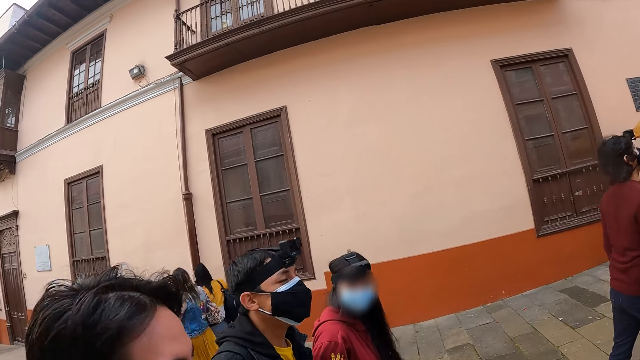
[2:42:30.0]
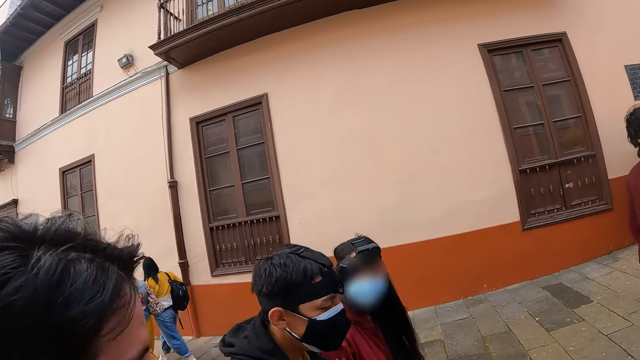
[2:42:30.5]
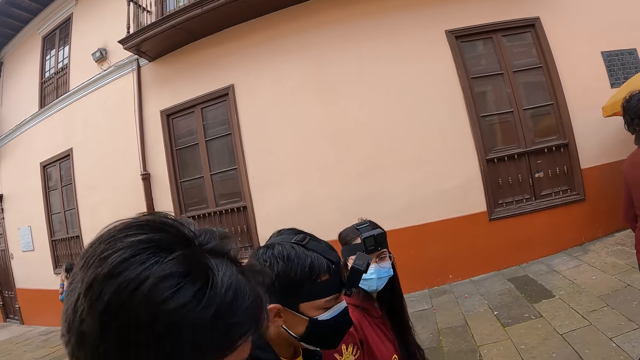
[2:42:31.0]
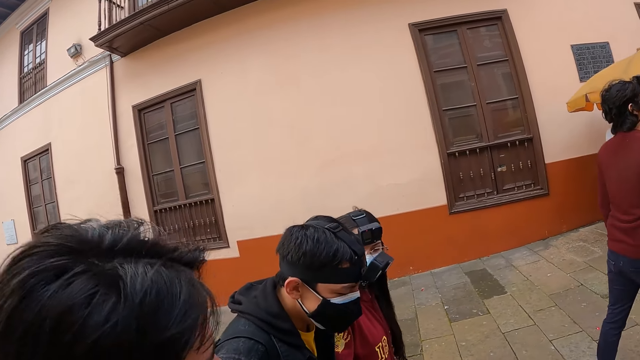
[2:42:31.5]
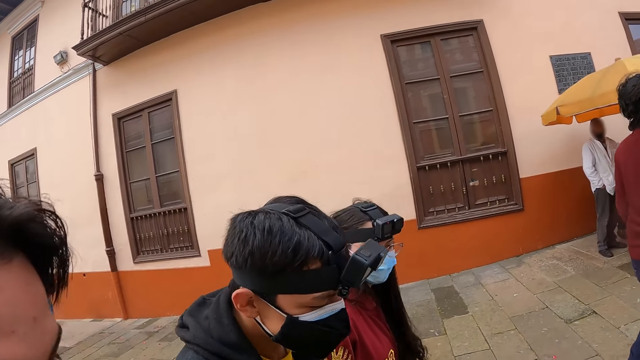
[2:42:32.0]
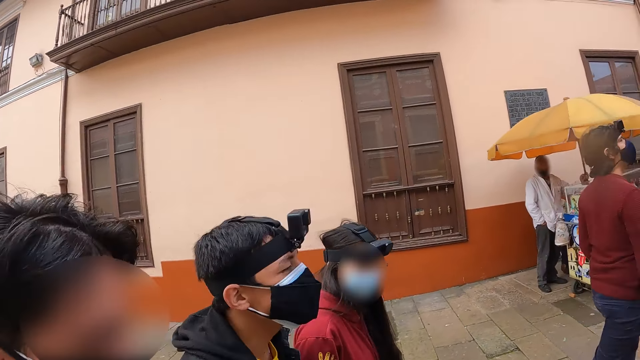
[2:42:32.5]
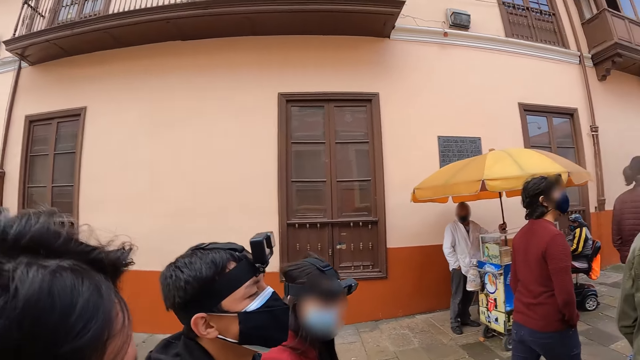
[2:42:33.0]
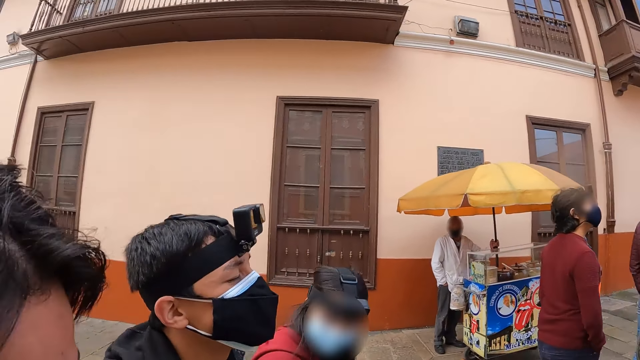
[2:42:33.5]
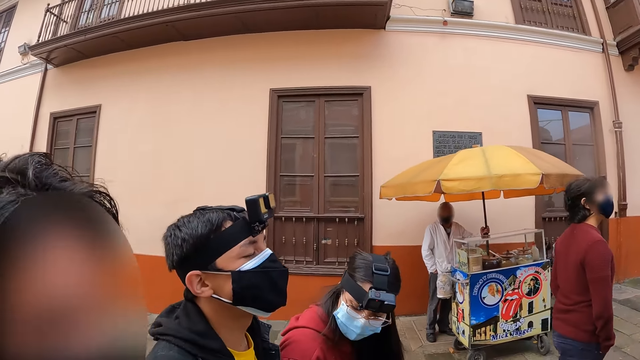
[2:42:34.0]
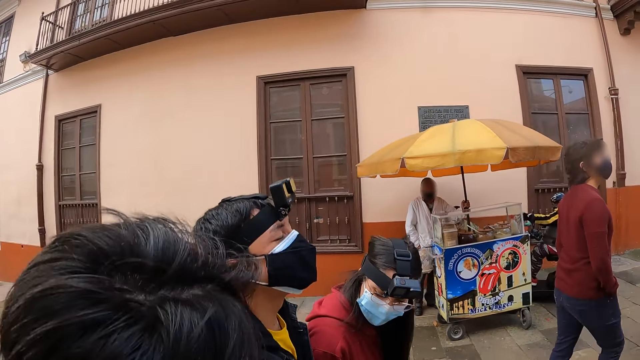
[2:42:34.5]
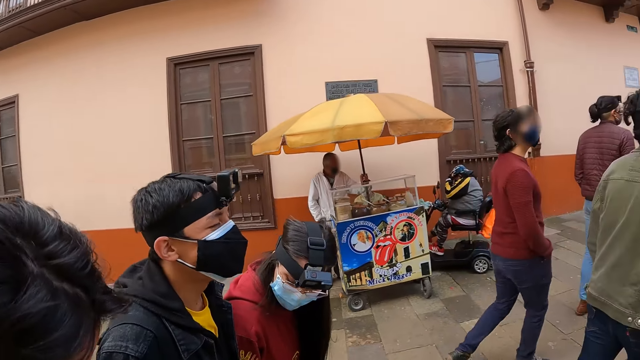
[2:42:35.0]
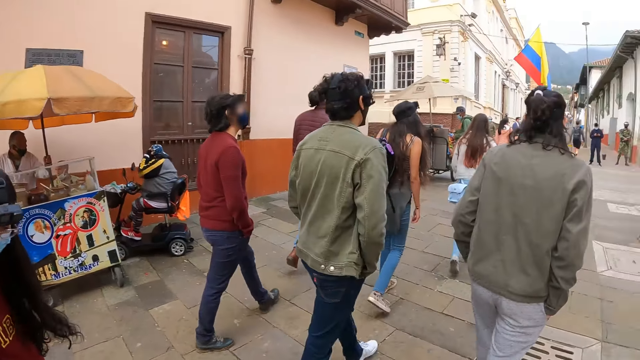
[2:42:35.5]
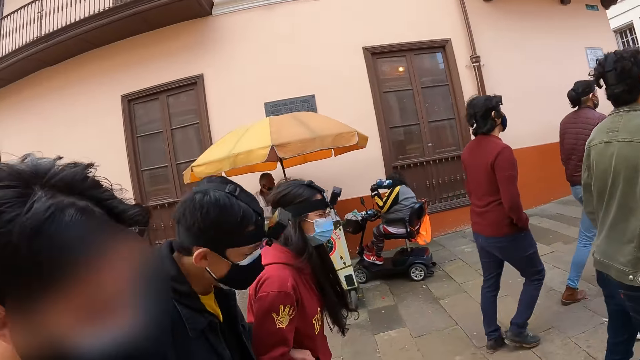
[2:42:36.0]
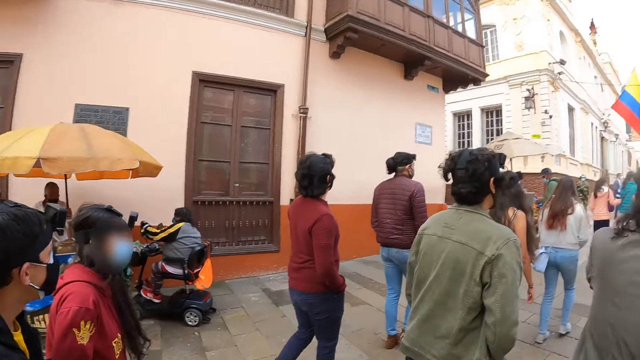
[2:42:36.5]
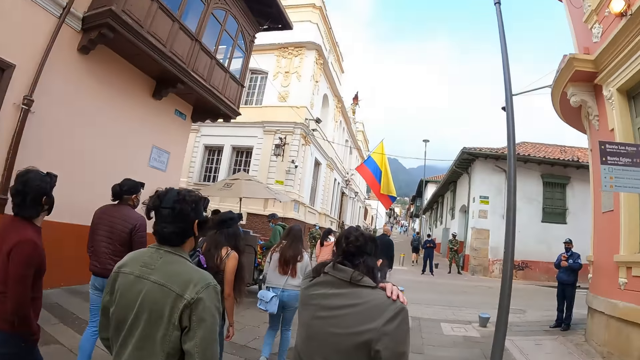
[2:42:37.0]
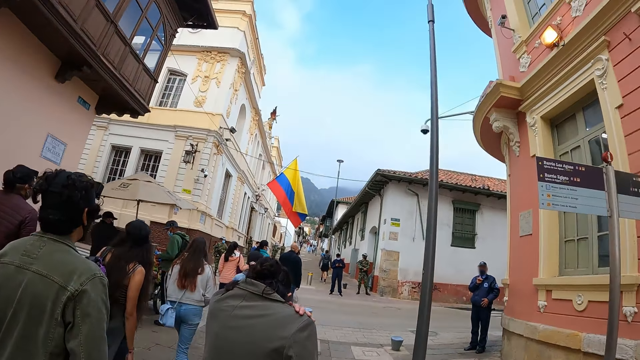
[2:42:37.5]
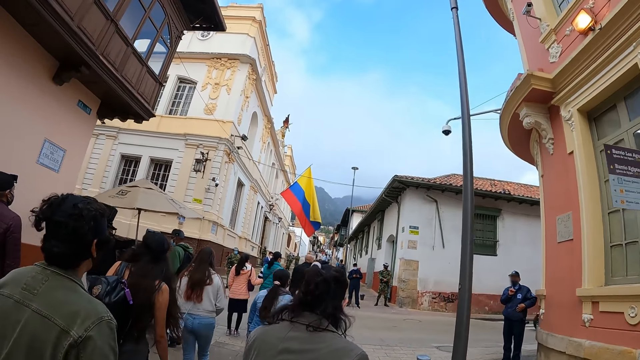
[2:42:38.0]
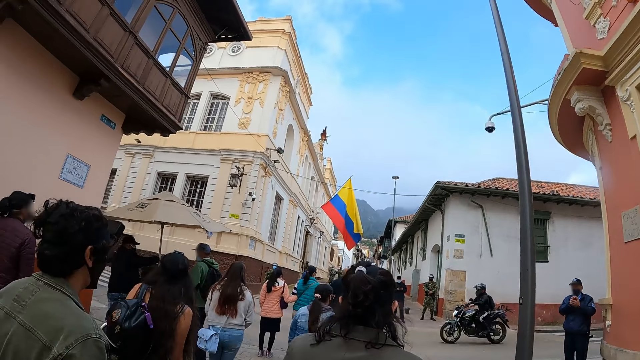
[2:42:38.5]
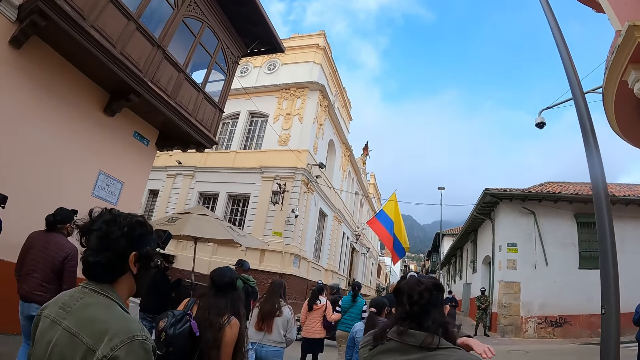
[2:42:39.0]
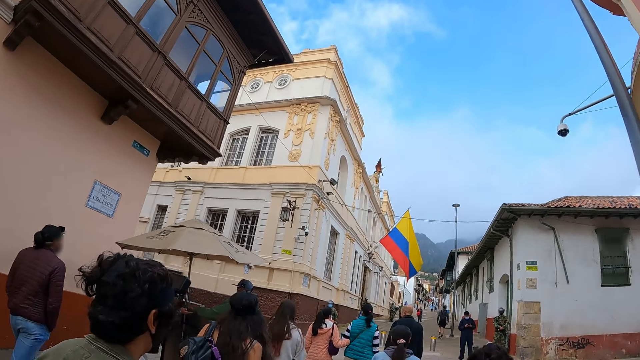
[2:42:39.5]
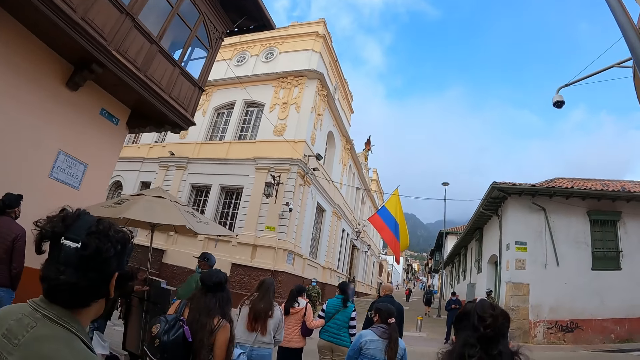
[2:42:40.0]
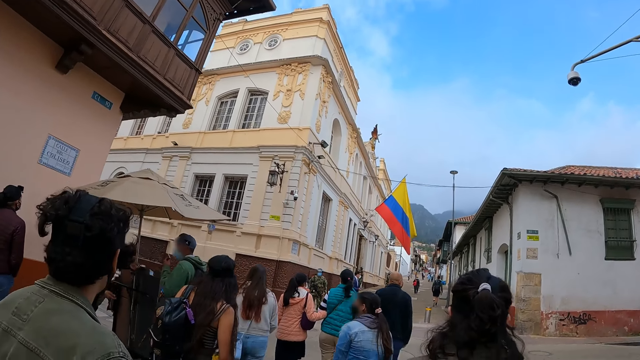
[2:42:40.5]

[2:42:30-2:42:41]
The camera wearer looks in front. They look sideways.

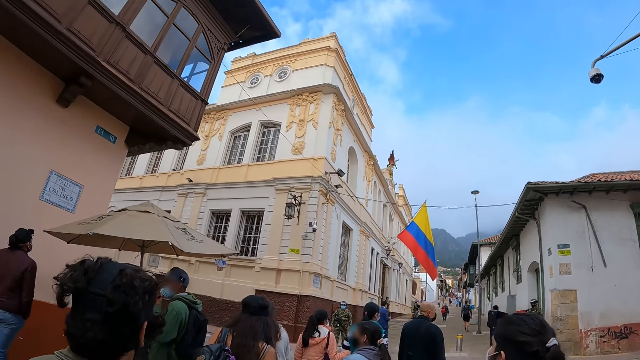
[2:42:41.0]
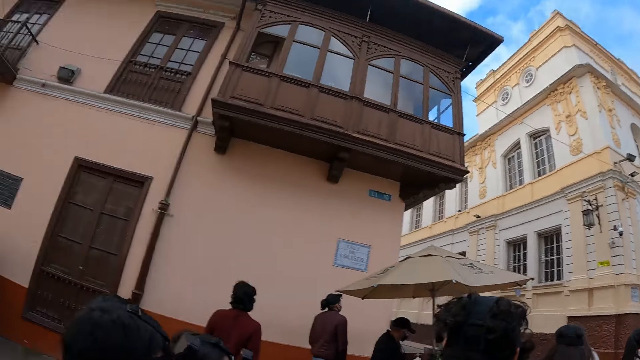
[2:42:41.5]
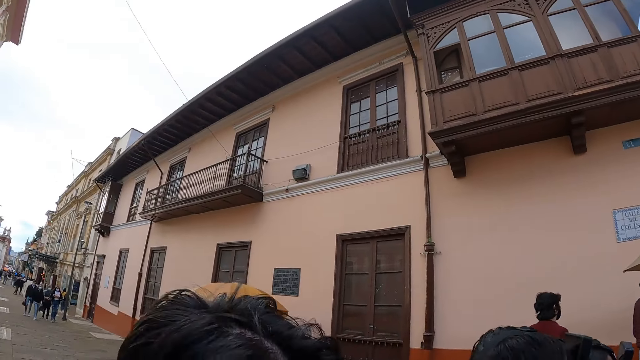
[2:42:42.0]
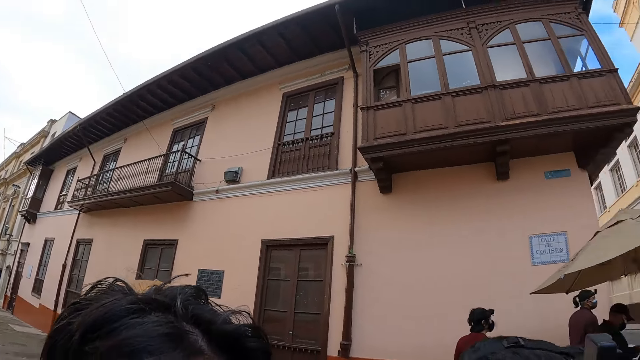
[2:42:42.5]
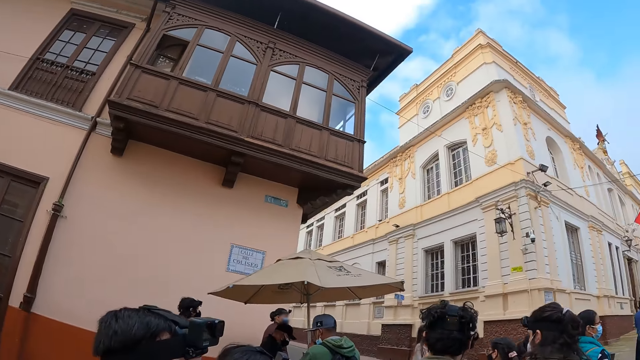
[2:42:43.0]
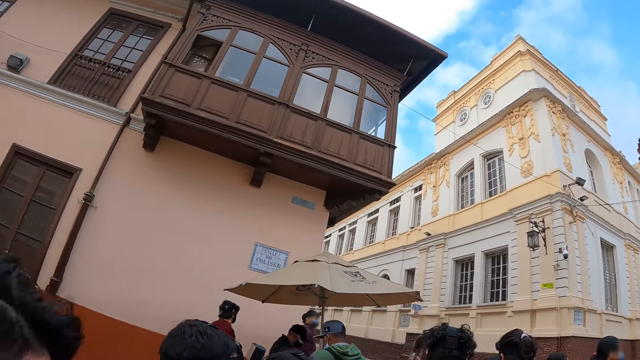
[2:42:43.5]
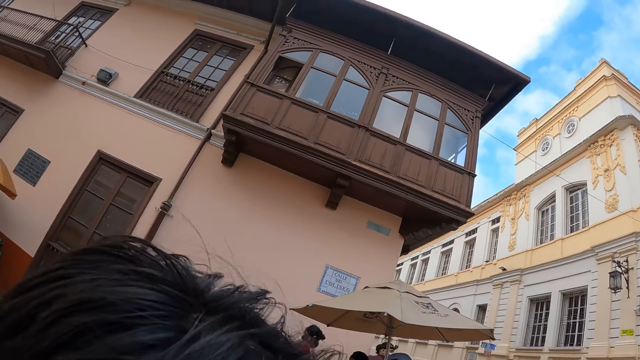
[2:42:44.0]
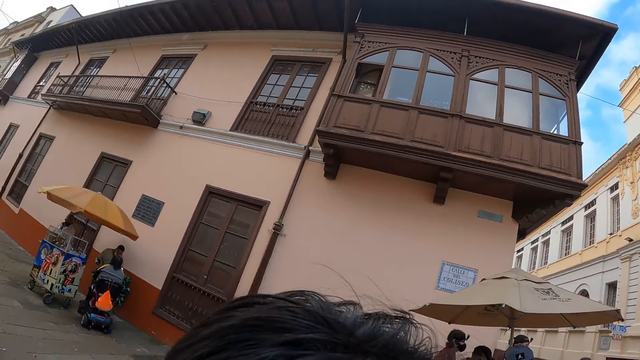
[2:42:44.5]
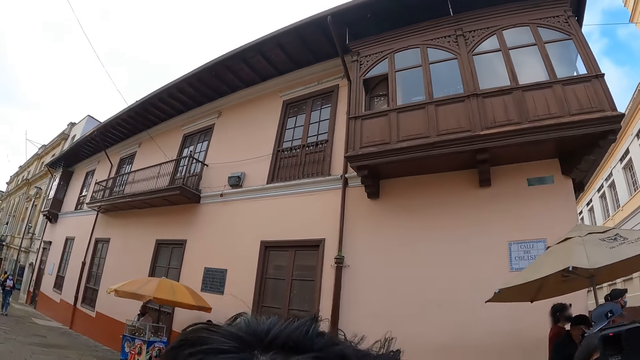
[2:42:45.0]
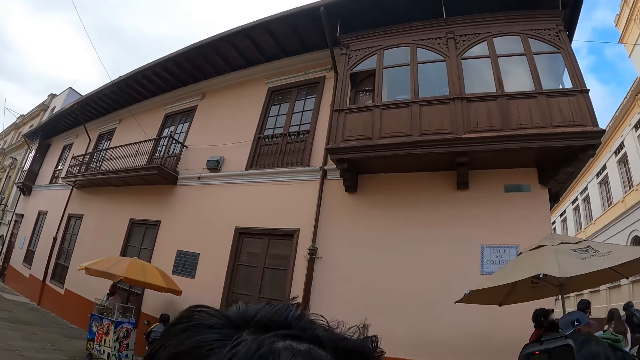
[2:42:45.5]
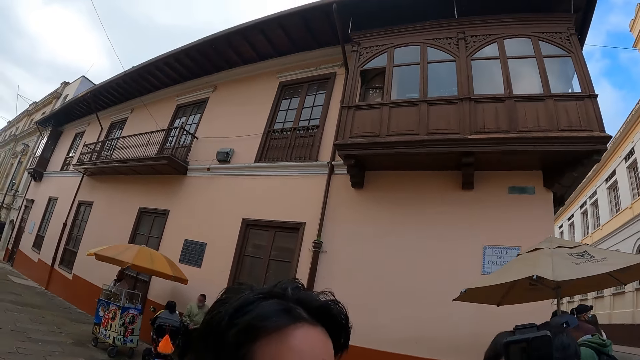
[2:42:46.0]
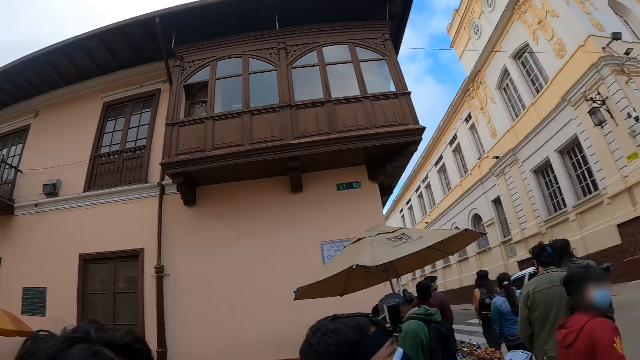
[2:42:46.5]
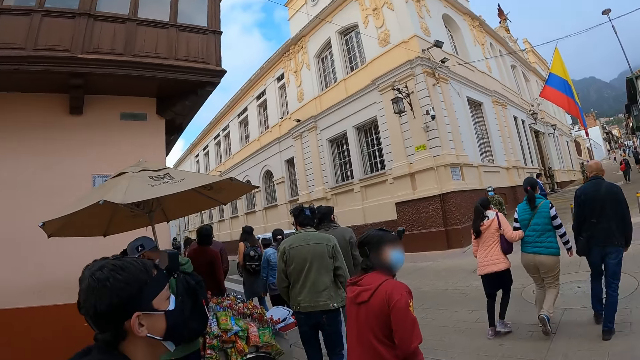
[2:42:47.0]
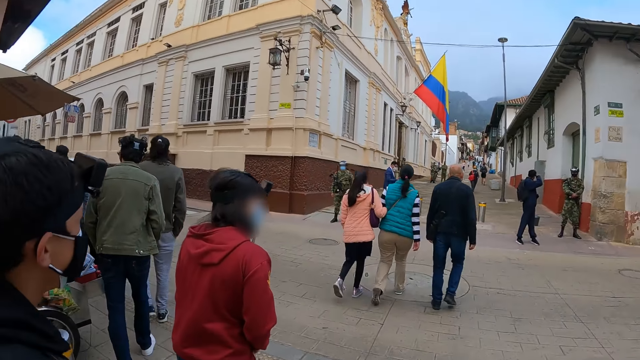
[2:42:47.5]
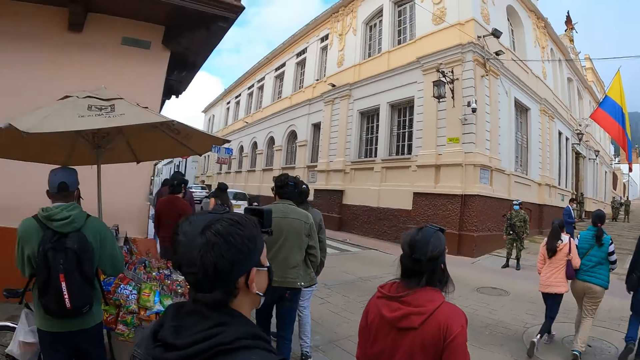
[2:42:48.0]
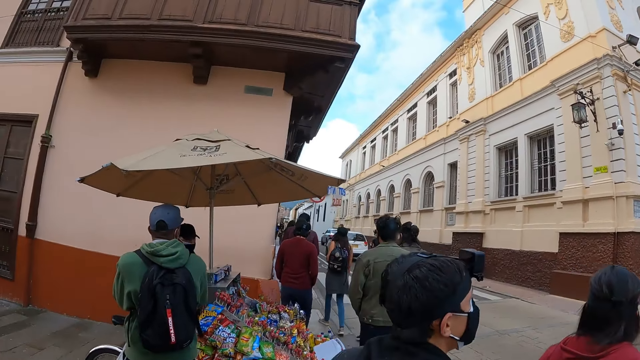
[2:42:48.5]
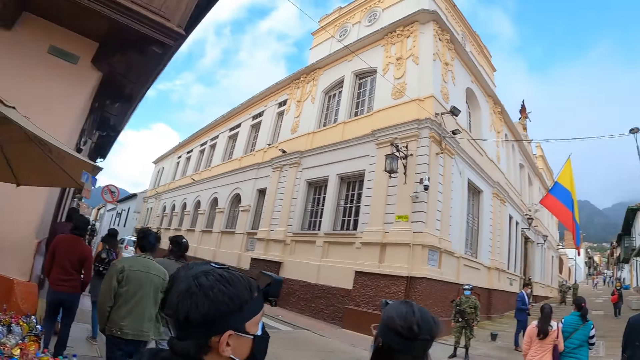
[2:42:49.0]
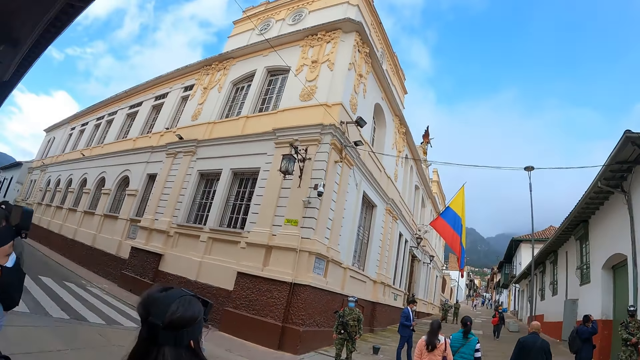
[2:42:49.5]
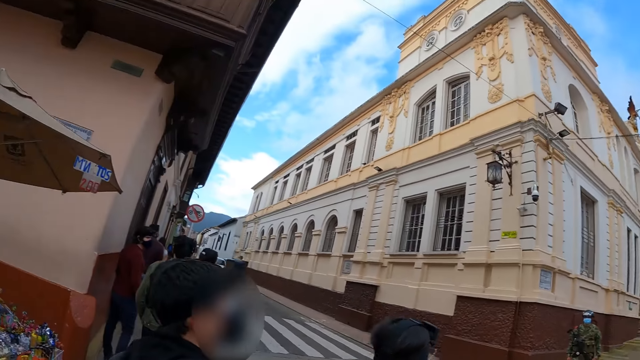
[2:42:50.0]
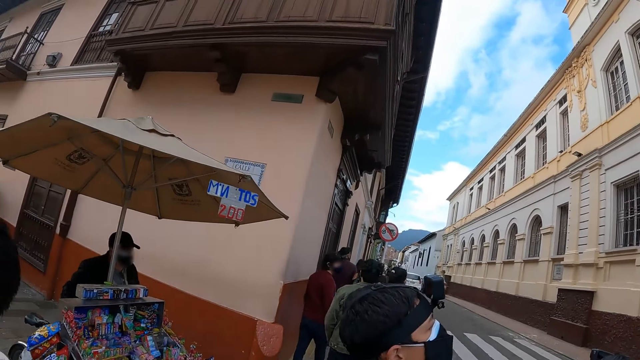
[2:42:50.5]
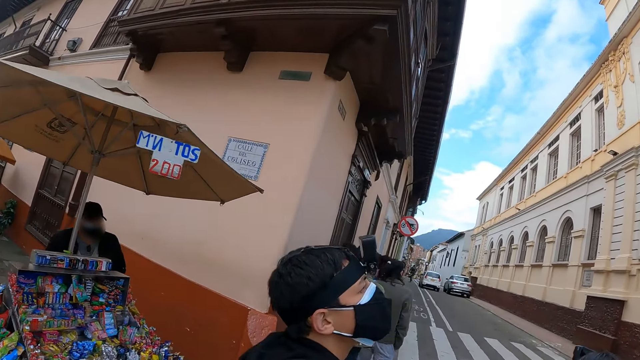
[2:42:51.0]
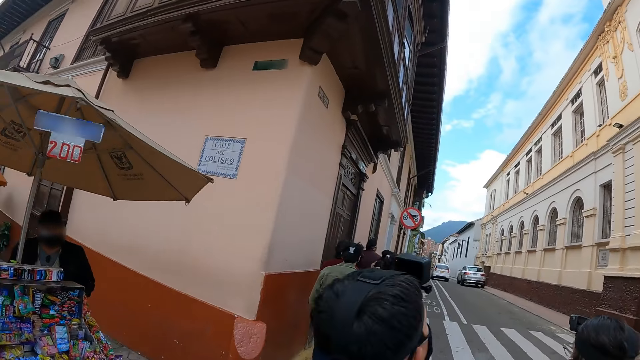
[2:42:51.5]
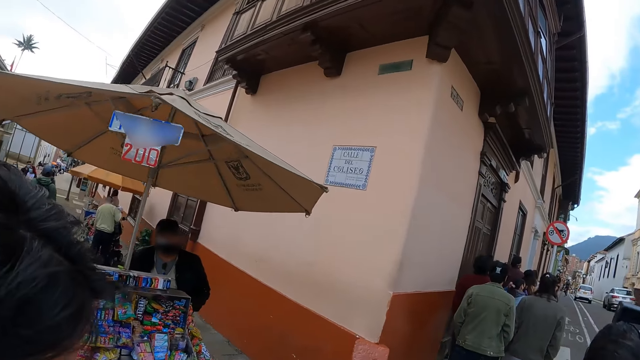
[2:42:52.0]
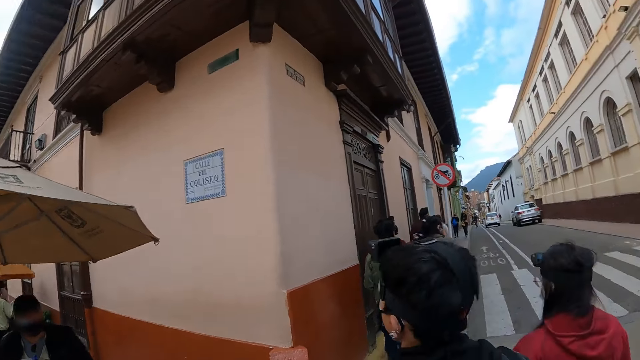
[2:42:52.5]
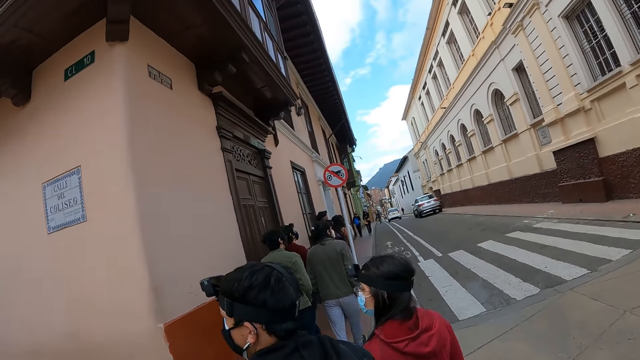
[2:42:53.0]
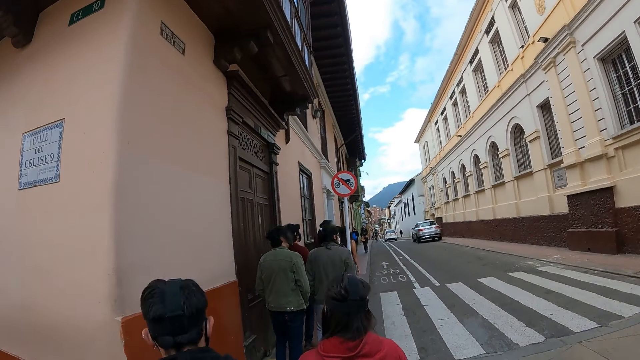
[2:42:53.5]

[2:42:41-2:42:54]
The camera wearer looks around the building. They look backwards. They walk along the road. They look in front. They look sideways.
